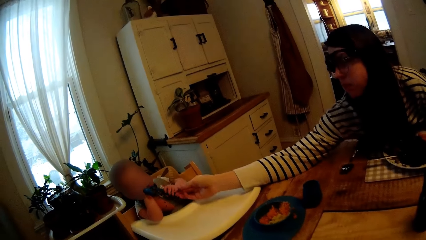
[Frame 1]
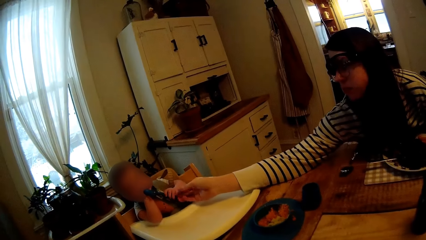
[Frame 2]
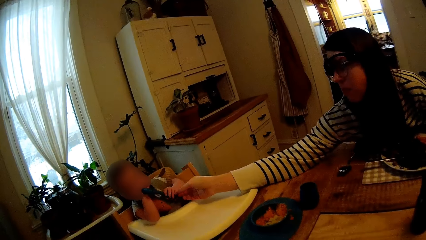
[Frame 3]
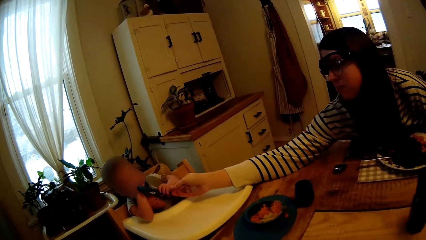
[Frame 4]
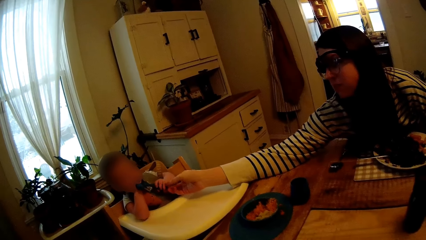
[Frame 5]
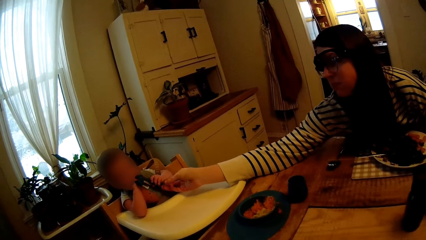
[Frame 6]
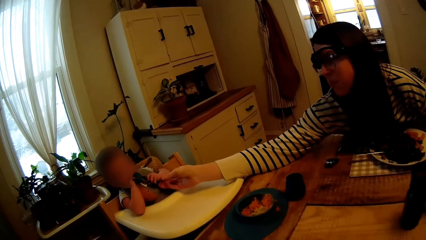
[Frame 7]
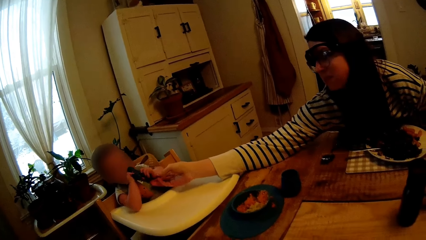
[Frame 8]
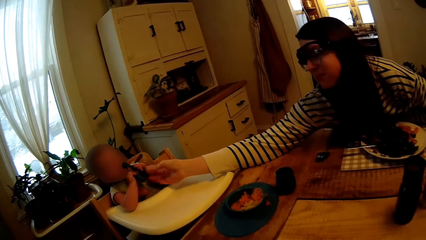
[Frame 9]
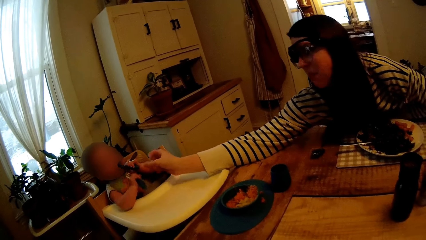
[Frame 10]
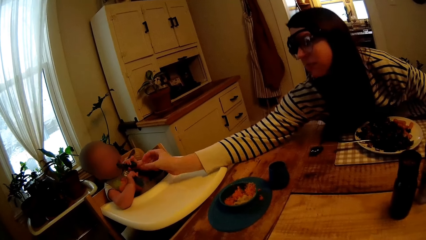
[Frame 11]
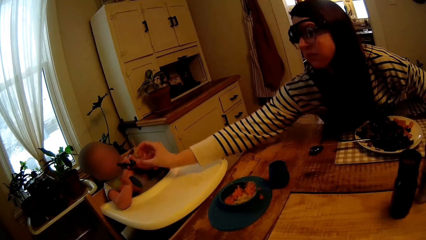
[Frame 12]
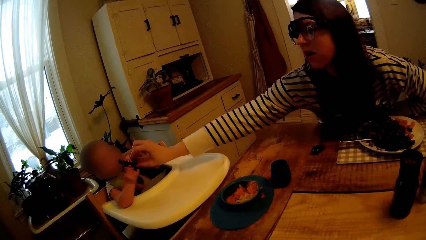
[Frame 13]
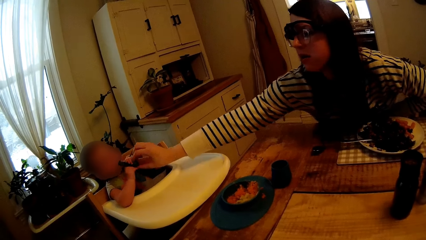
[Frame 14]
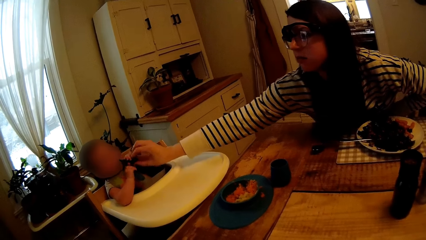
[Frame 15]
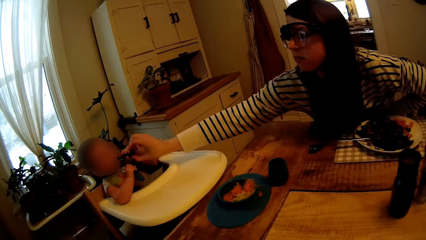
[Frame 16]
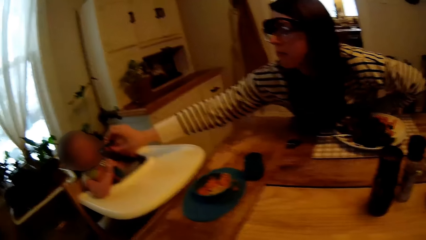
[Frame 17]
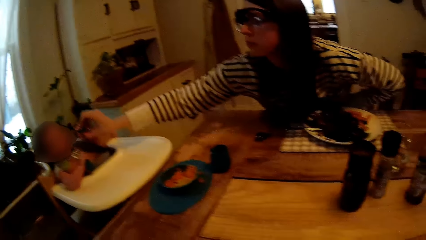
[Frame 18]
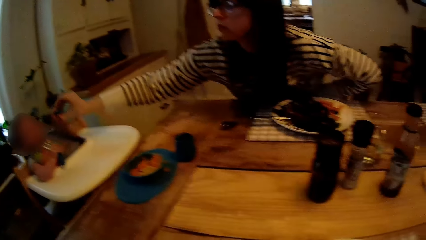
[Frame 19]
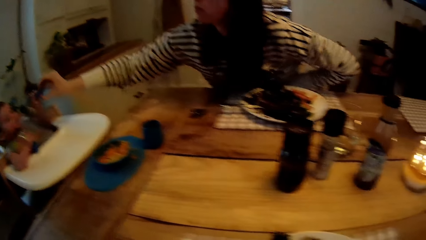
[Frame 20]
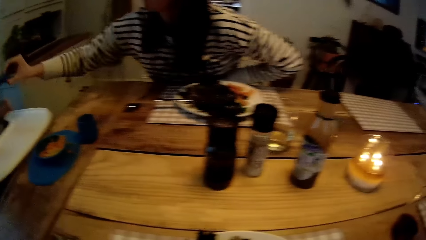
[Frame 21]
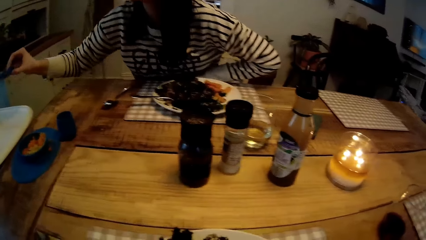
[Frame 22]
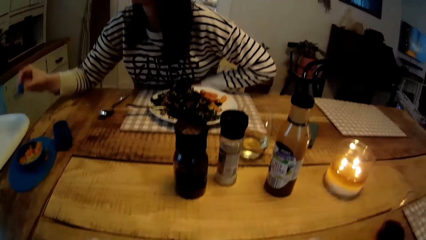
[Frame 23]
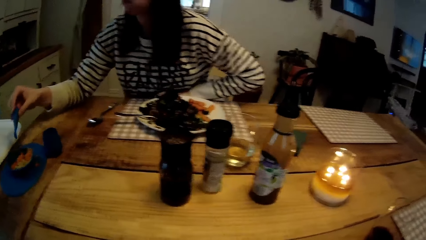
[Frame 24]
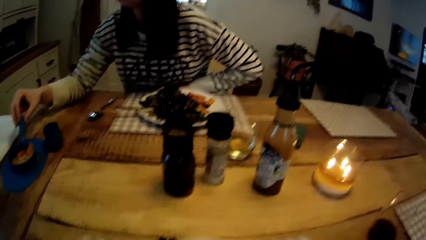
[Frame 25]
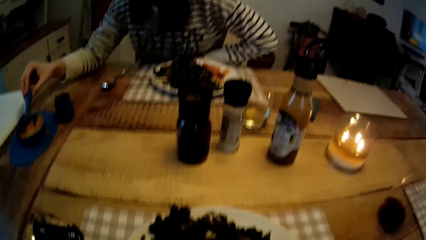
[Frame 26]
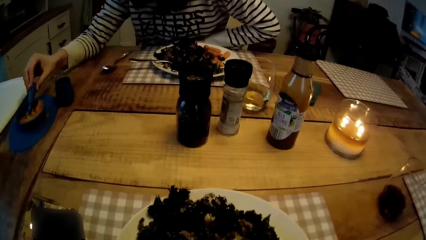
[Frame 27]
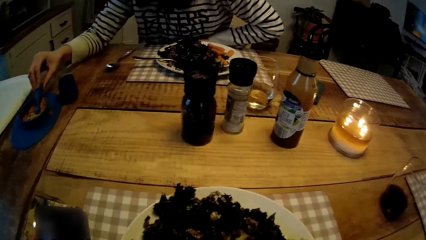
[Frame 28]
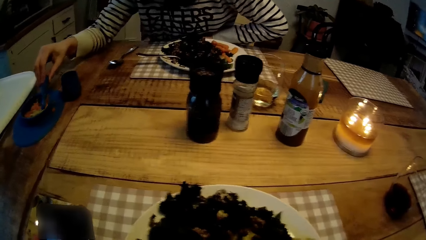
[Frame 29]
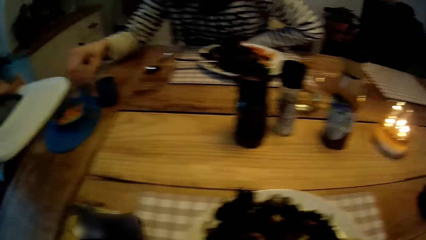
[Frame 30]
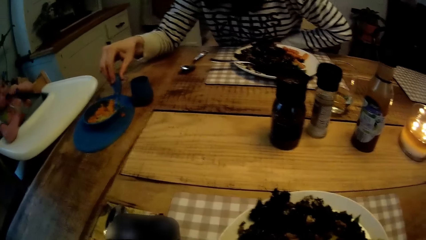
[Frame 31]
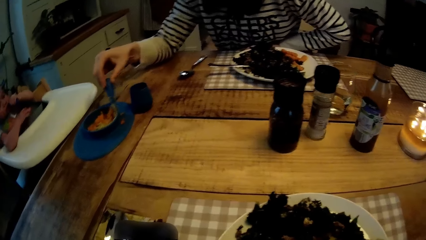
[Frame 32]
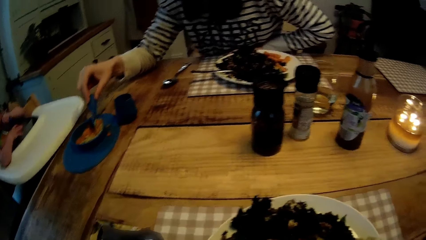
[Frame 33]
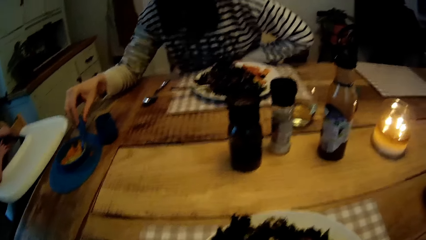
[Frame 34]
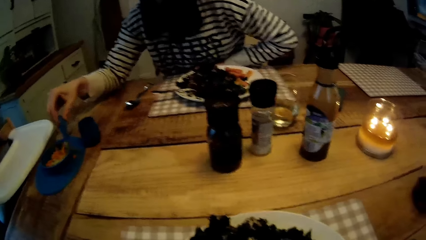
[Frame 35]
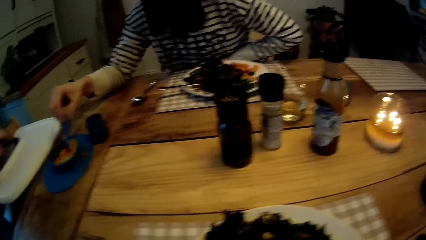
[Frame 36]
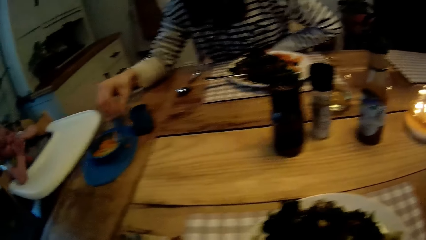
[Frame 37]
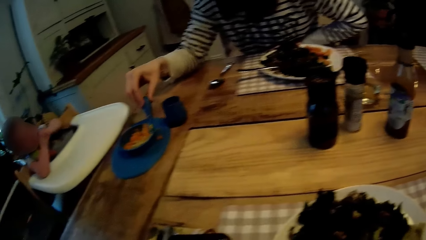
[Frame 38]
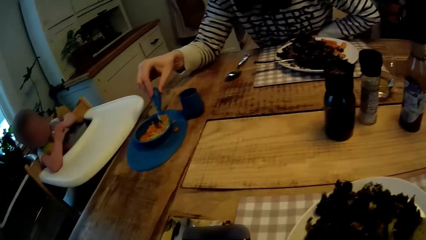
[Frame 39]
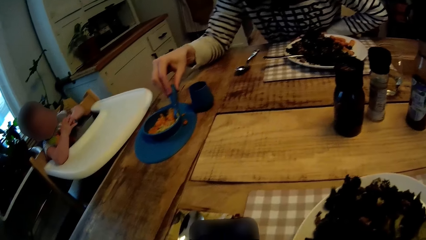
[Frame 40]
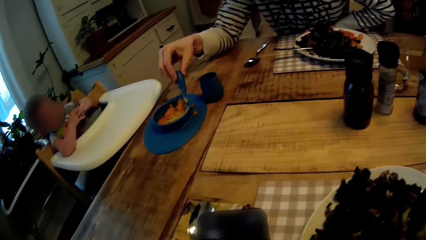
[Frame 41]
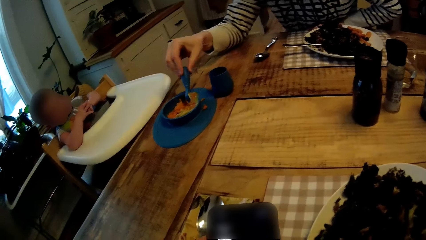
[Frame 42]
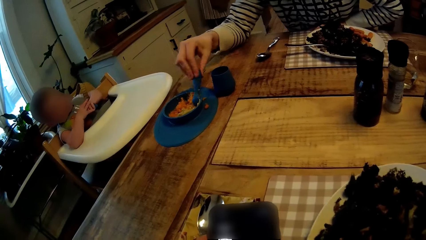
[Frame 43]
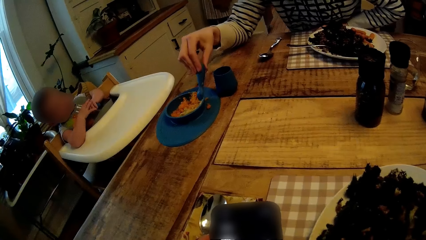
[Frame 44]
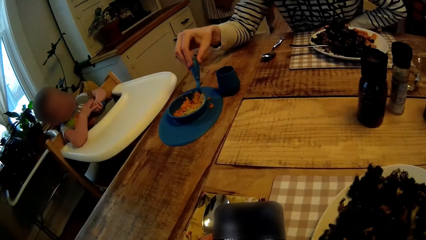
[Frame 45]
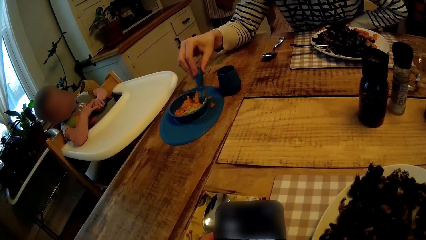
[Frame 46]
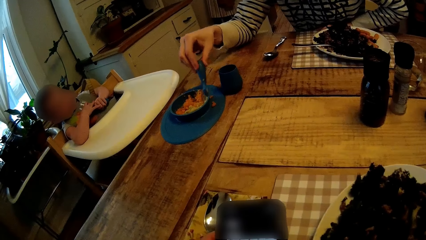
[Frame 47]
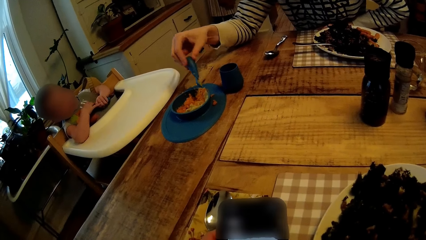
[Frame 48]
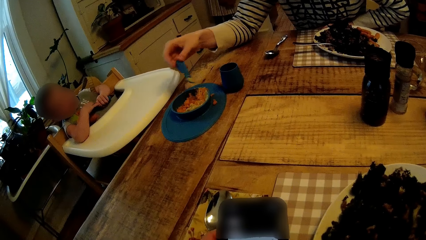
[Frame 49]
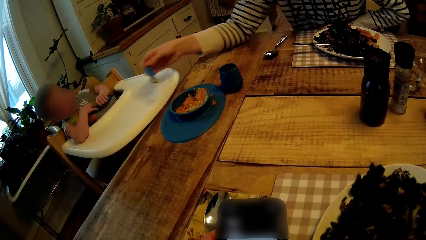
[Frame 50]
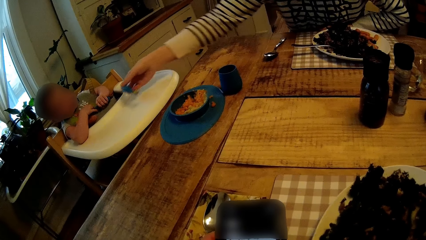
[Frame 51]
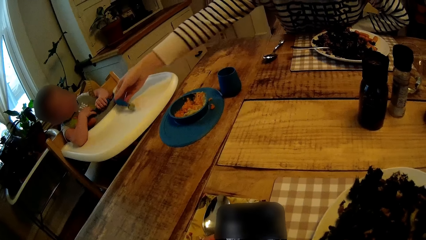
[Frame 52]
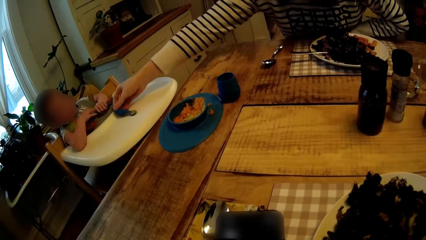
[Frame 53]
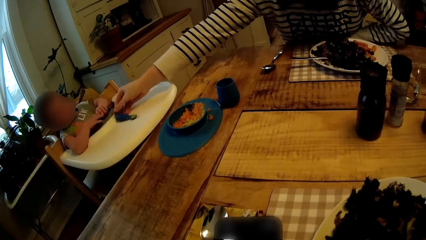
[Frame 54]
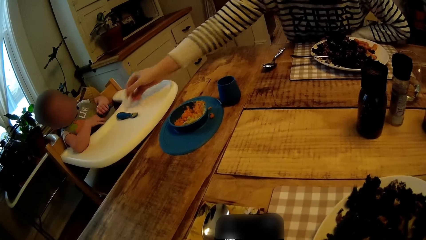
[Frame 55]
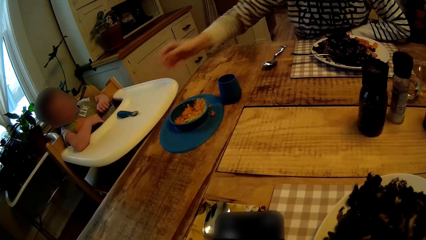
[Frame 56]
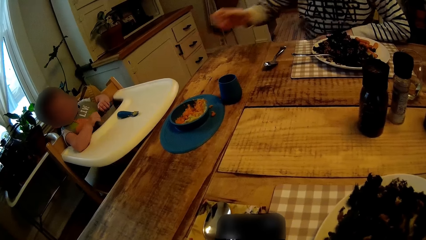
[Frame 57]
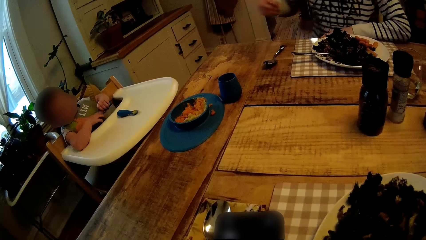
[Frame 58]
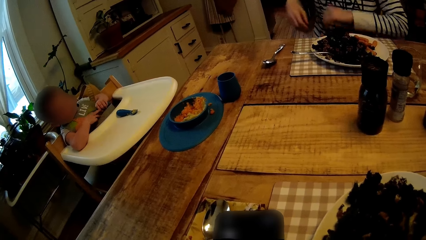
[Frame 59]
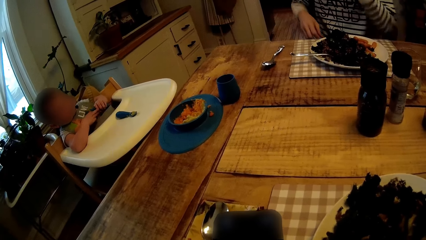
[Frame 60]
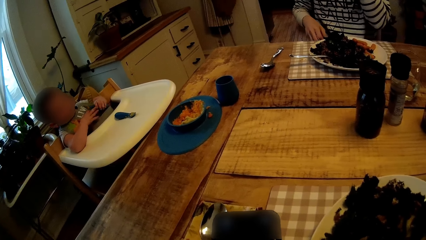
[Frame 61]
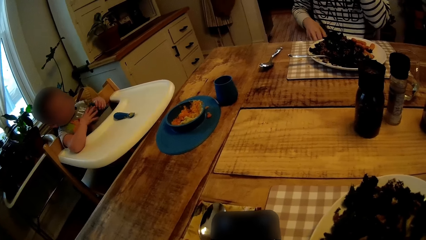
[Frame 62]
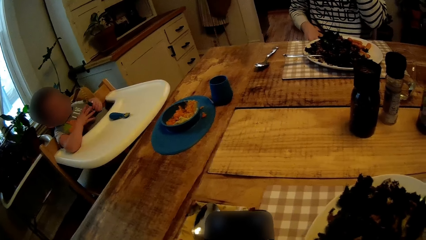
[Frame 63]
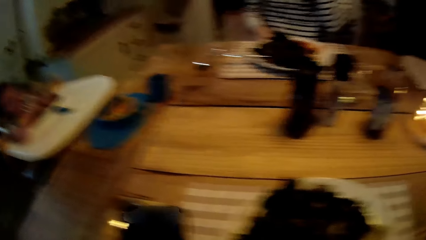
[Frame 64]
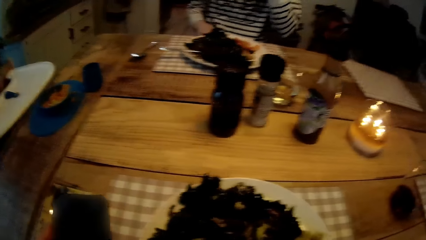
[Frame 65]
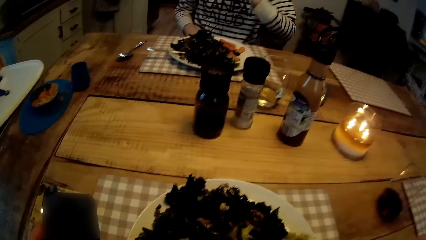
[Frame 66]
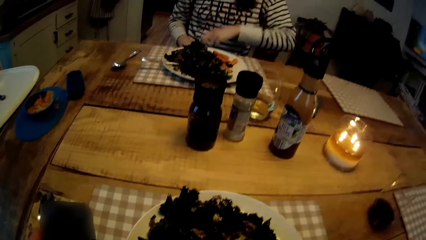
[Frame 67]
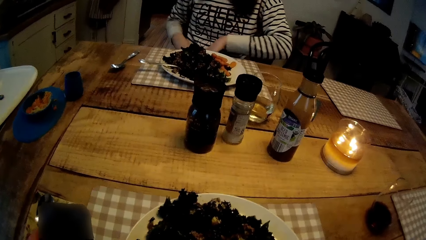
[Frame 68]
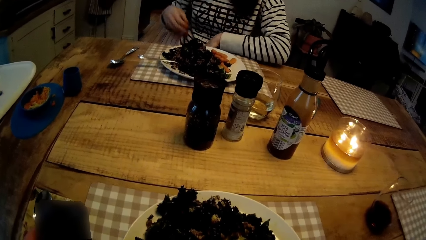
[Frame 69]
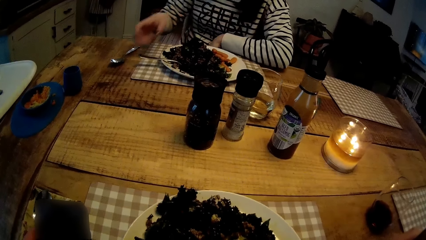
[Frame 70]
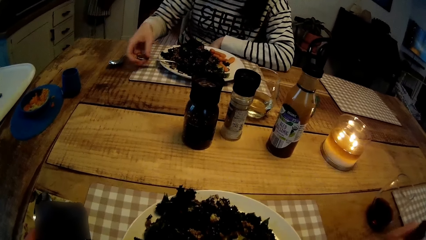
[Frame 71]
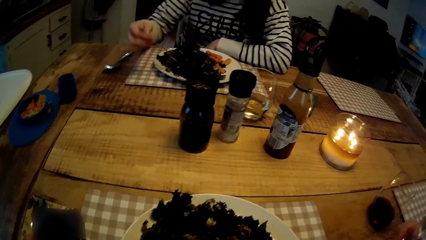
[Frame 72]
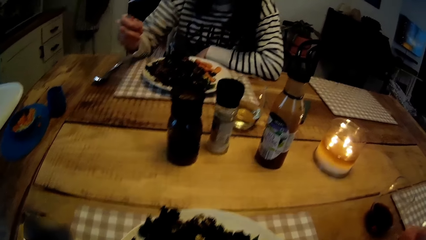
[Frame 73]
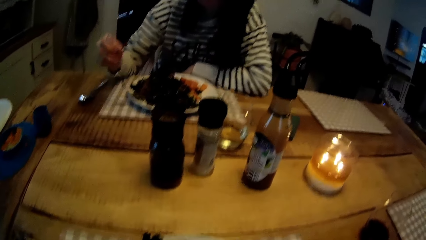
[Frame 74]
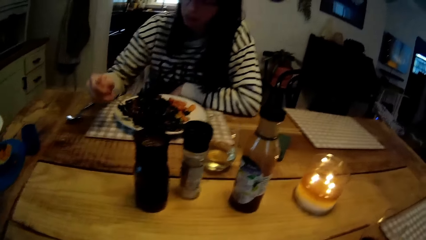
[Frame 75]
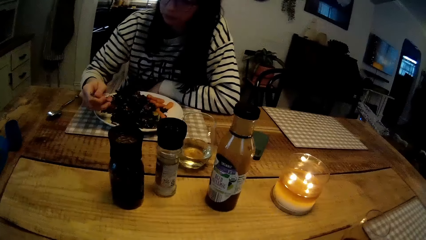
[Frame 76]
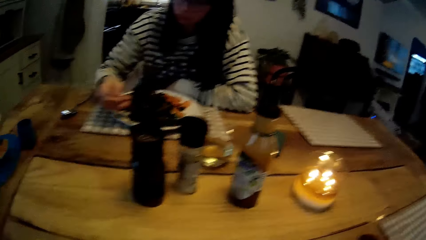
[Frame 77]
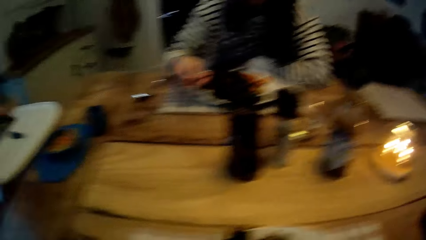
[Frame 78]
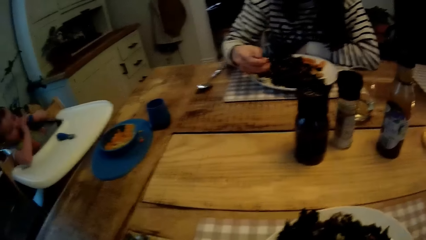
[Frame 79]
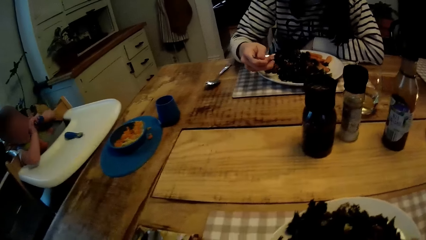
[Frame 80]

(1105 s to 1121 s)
The woman takes the spoon from the baby with her right hand. The woman picks some food from a plate on the table with the spoon in her right hand. The woman drops the spoon on a high chair with her right hand. The woman eats some veggies from the plate on the table with the fork in her right hand.
